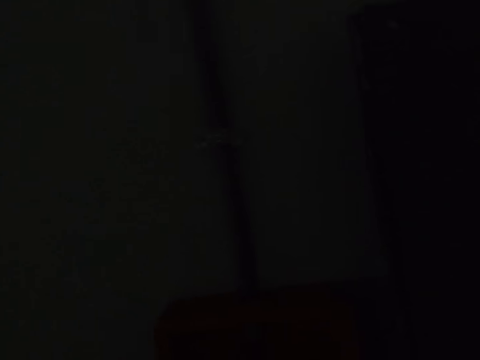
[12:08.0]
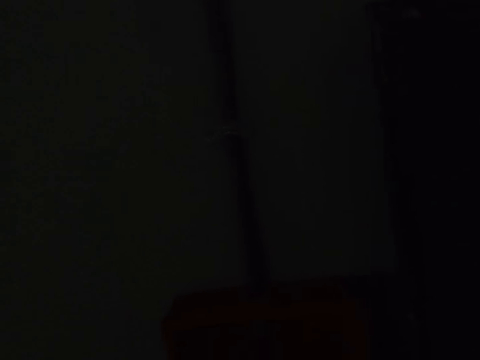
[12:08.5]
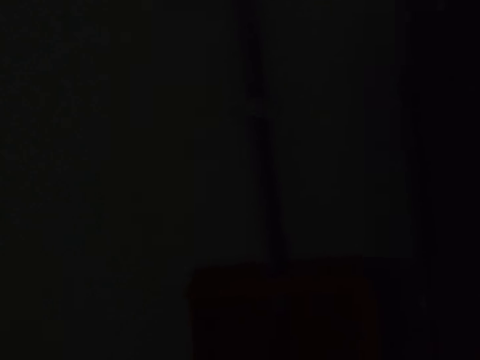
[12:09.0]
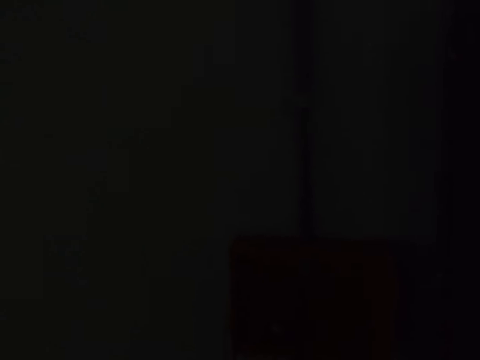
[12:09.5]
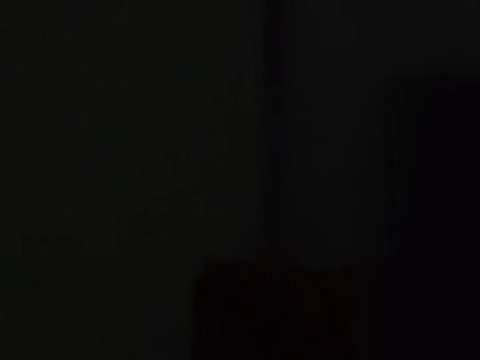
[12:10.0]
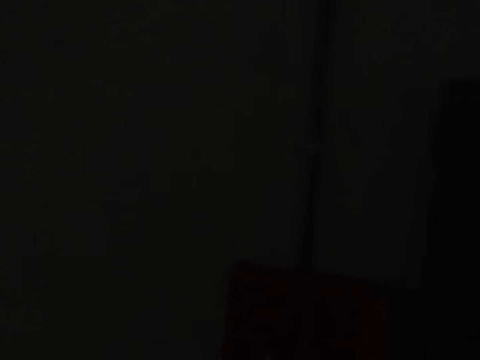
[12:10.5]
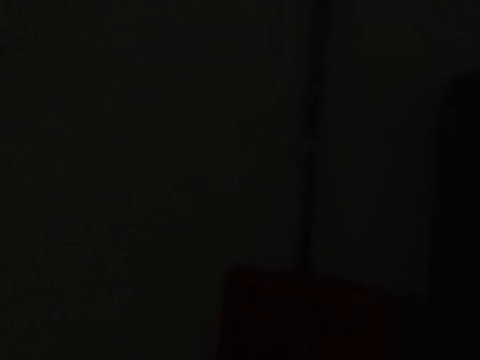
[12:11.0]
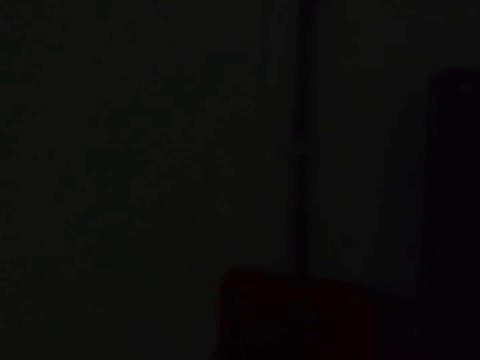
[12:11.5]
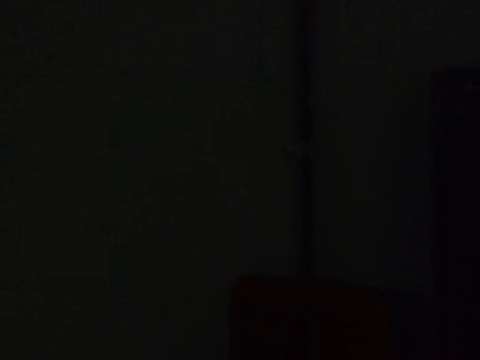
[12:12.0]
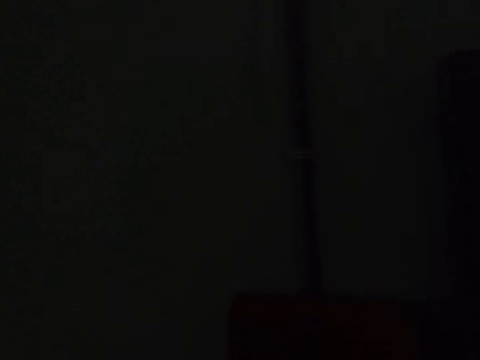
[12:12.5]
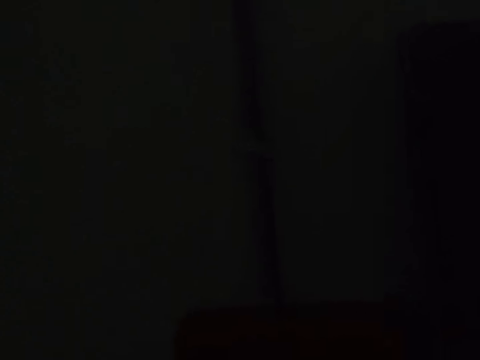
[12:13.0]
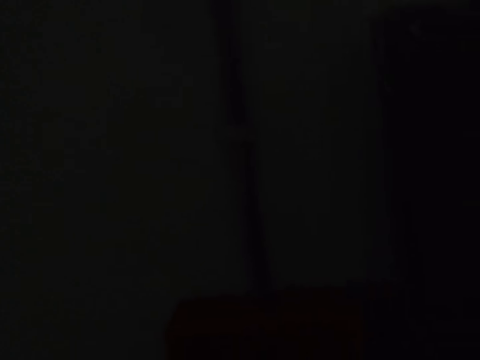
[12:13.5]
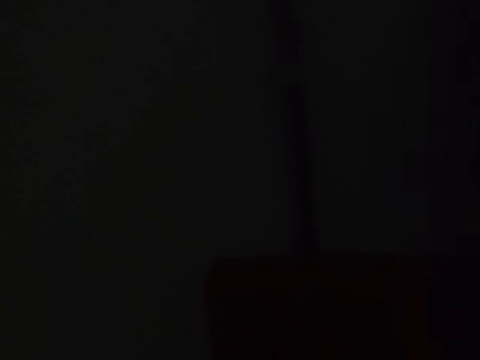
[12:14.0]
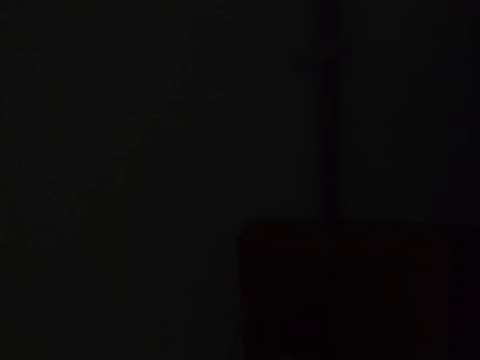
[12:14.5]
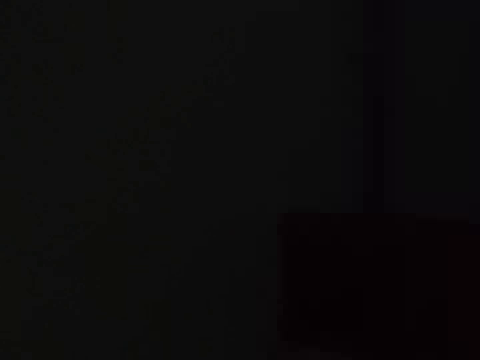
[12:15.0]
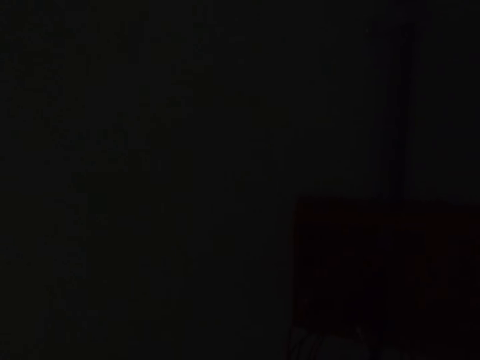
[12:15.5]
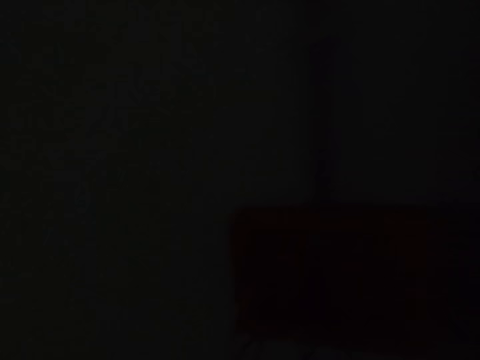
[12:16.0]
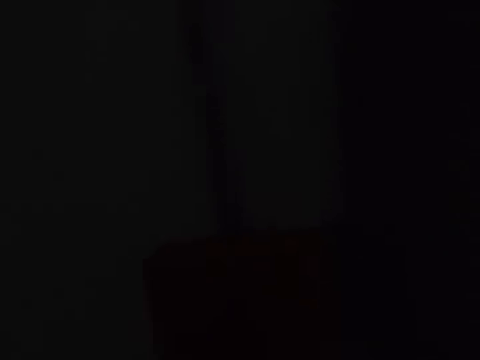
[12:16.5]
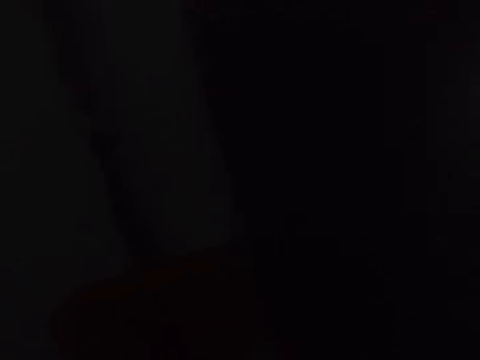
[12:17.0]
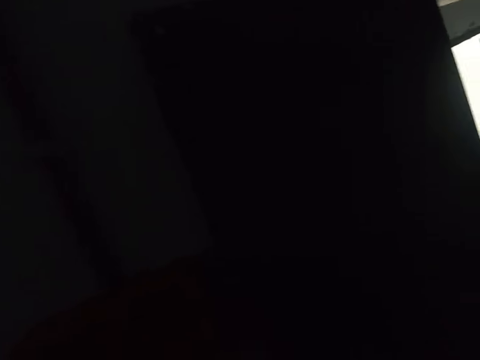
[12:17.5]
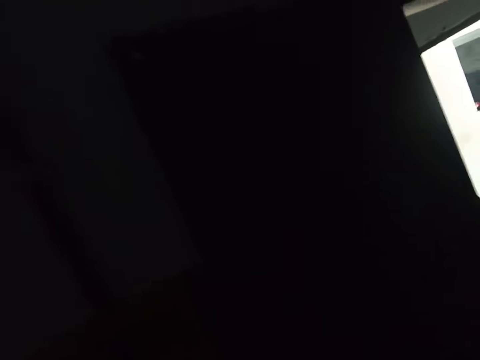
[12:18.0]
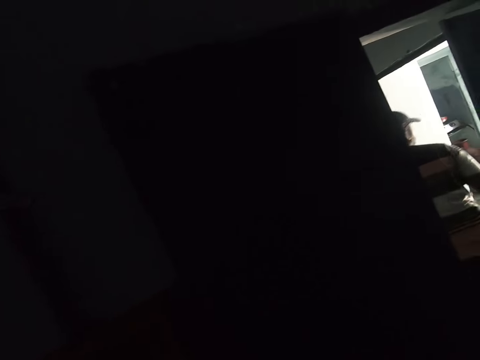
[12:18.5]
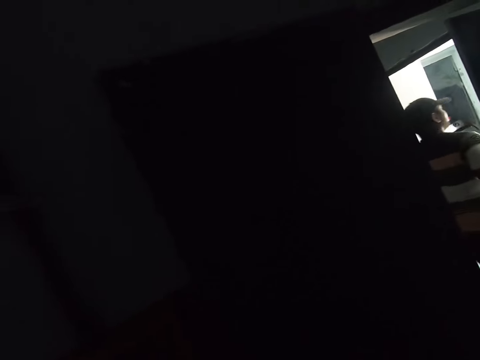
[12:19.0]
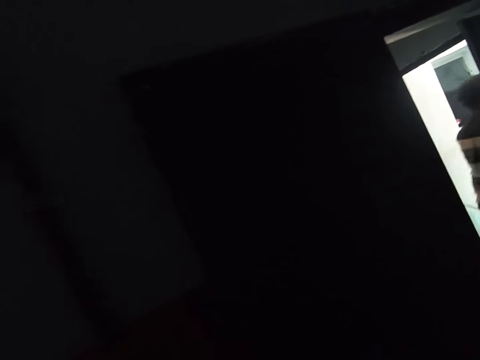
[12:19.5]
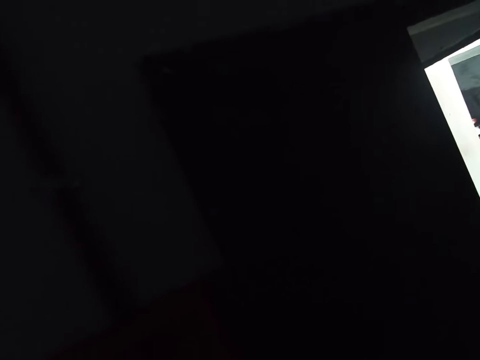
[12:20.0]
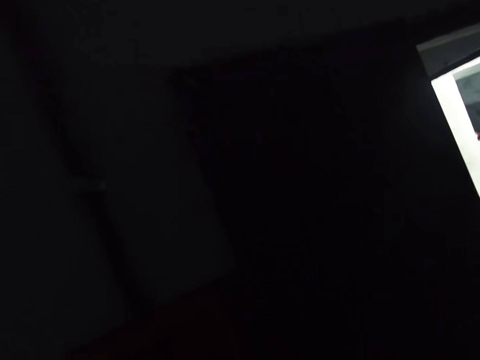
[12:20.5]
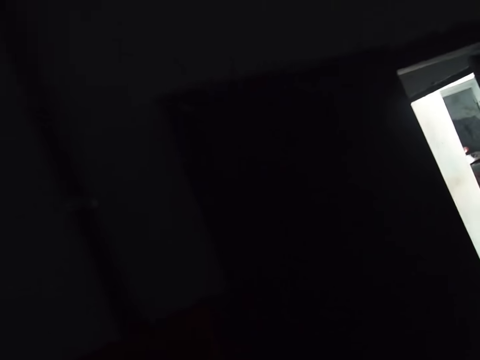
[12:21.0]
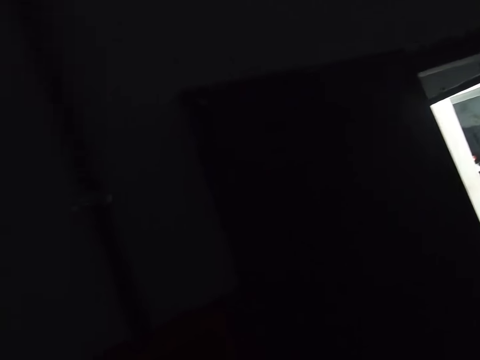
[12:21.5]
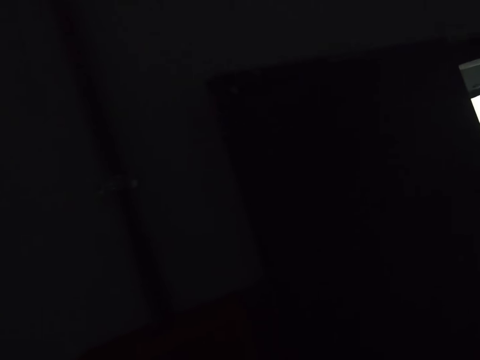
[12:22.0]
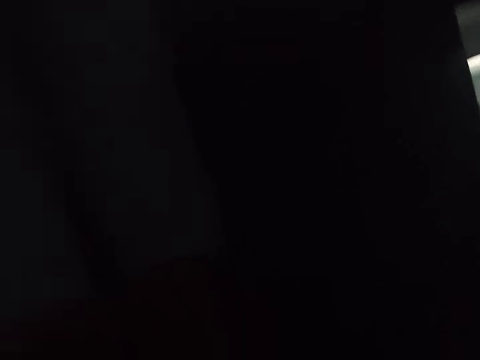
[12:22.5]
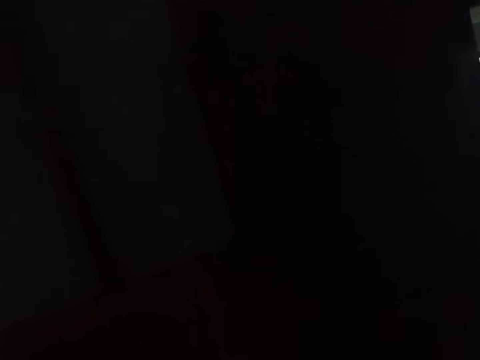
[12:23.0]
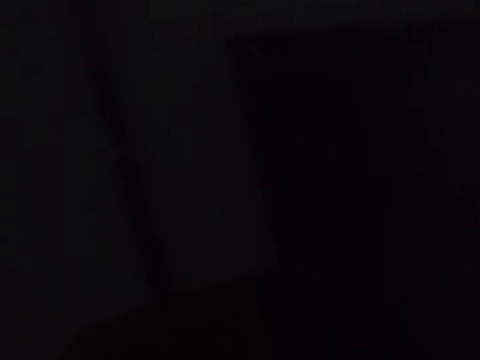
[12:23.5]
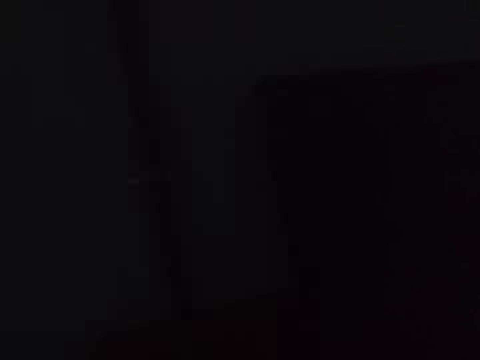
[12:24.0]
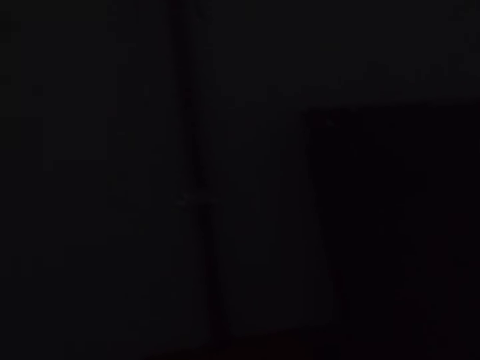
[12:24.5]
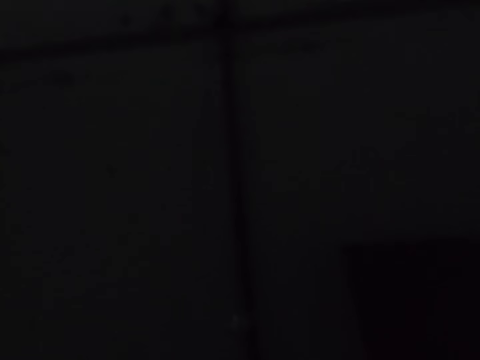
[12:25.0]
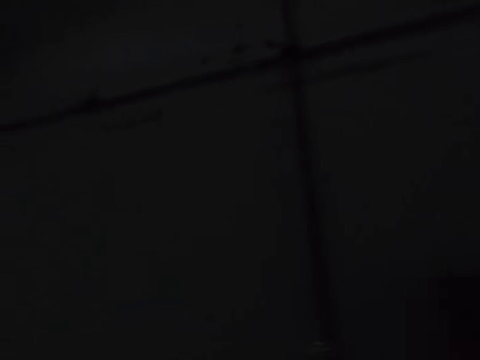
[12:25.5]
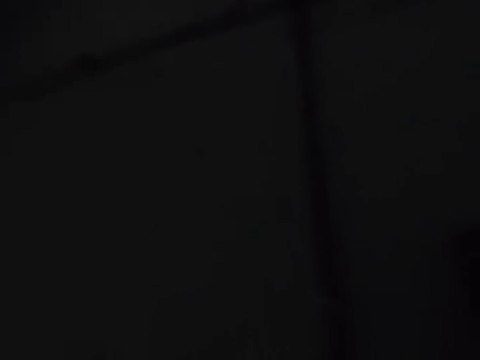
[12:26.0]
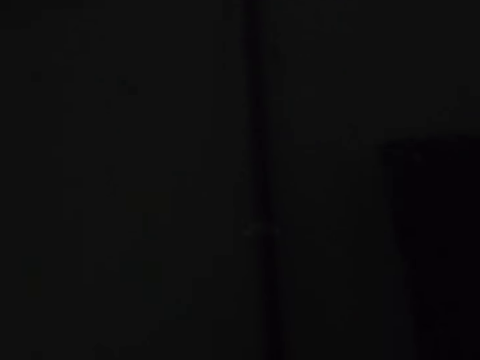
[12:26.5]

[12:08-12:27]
The camera wearer looks at the box. They look around the room.

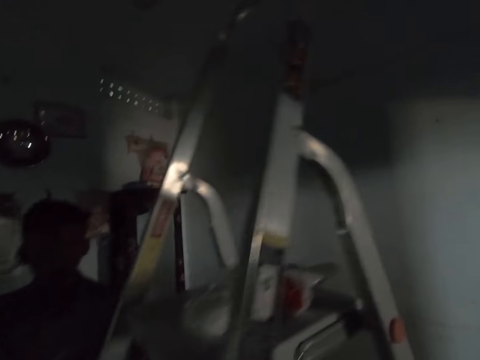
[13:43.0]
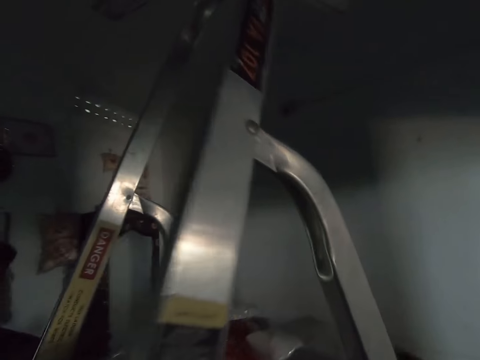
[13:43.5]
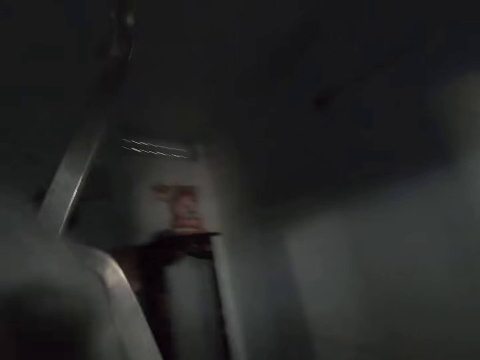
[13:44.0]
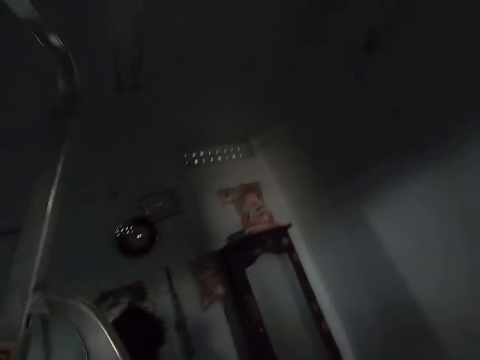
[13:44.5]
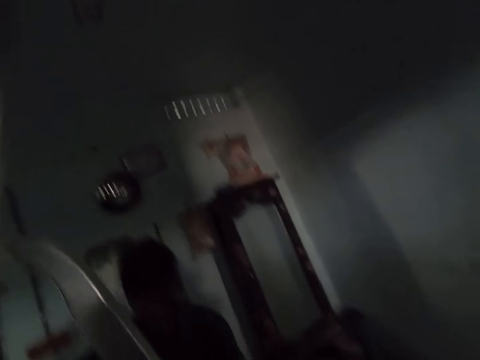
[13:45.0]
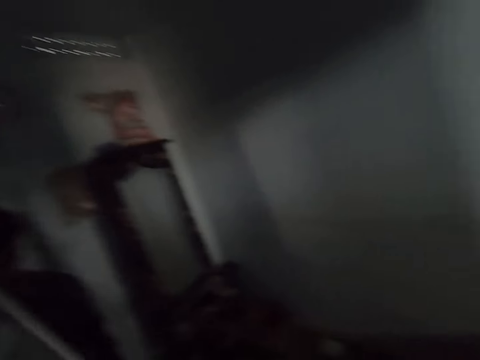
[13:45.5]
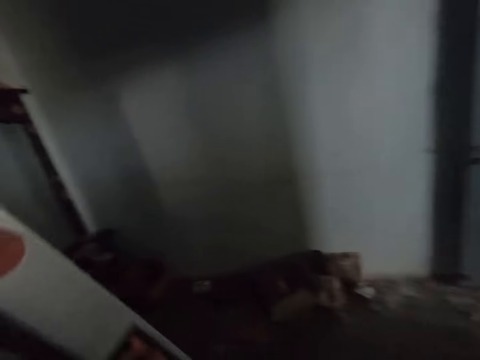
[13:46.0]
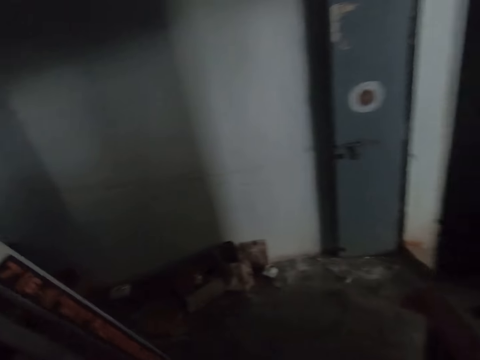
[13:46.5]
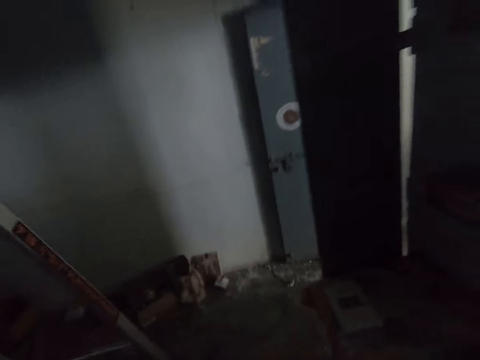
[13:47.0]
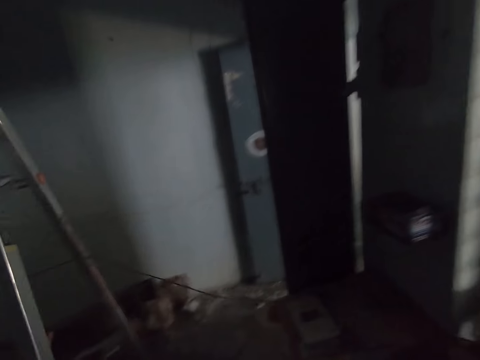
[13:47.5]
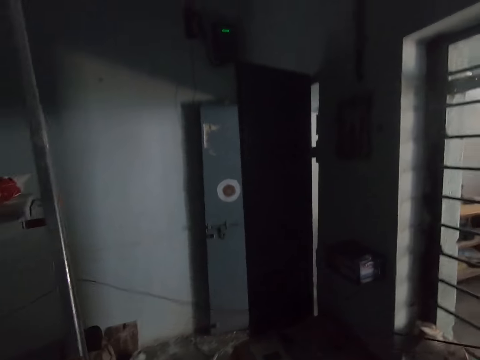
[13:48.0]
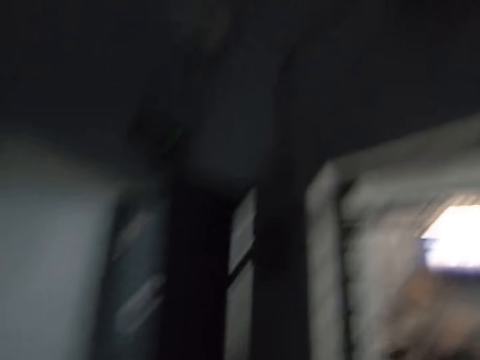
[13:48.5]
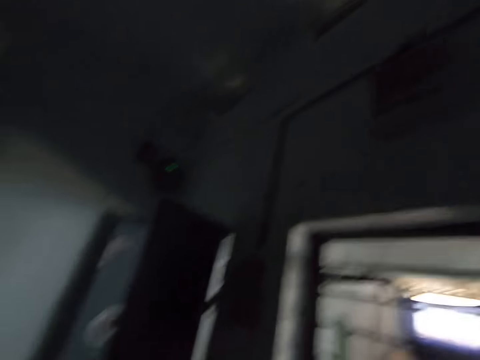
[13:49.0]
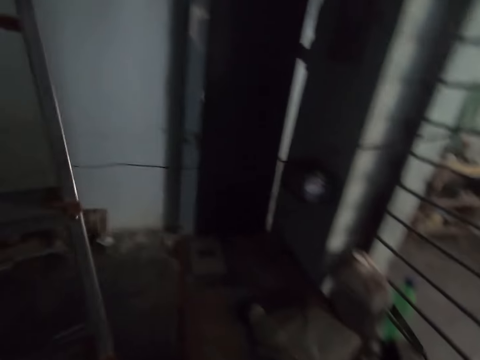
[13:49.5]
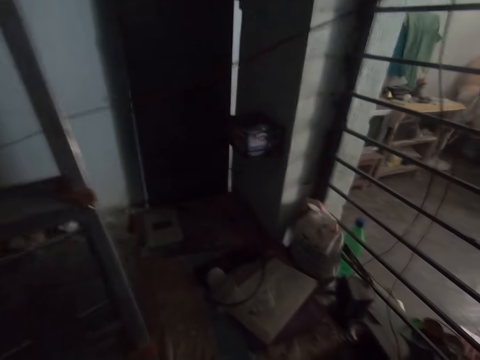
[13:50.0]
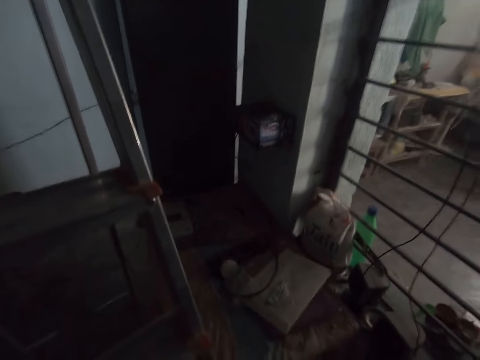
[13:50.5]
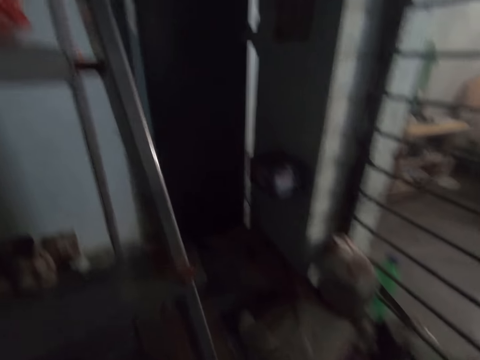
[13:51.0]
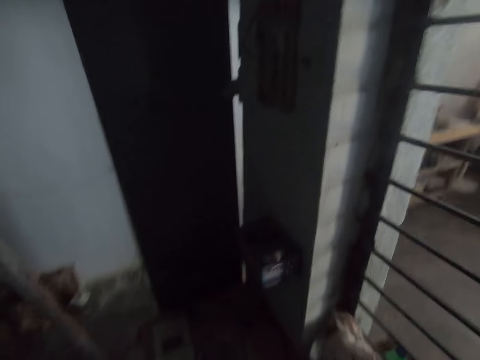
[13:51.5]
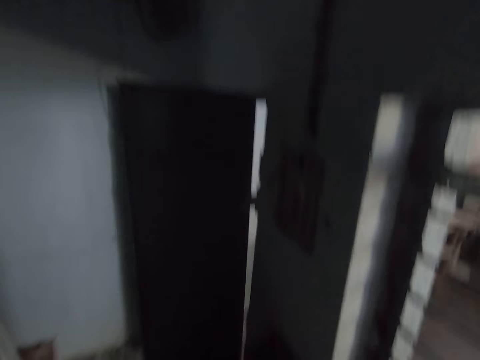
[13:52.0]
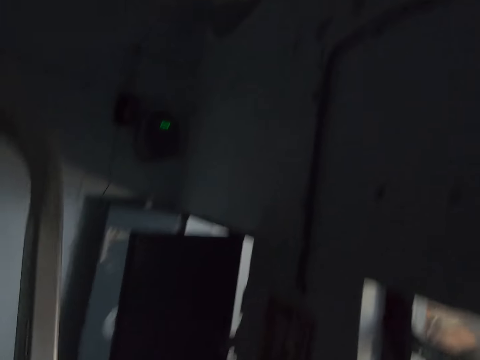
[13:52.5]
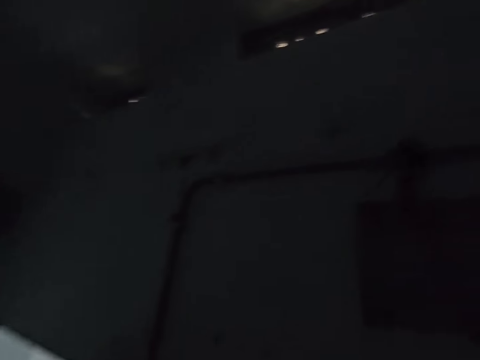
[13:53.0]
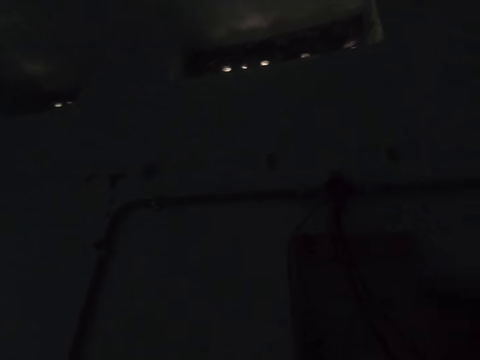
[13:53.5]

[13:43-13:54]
A person takes a ladder. The person drags the ladder. The camera wearer moves the ladder on the other side. They look around. They climb the ladder.
